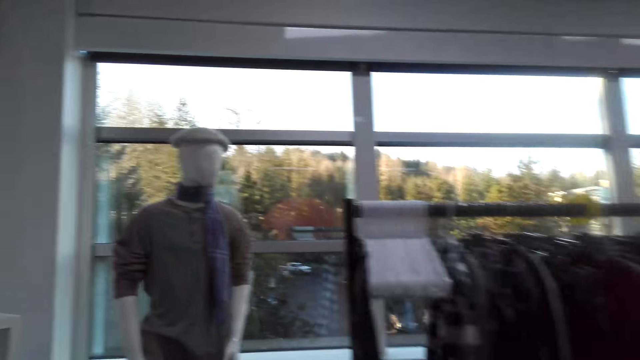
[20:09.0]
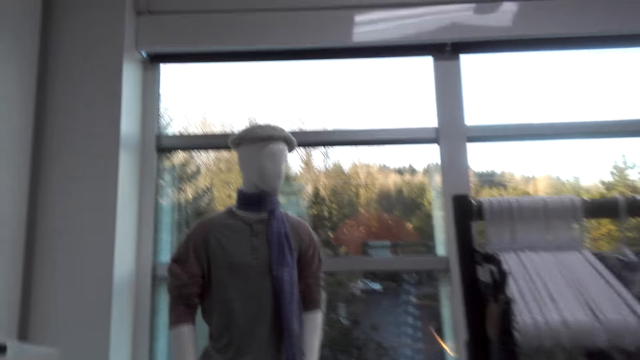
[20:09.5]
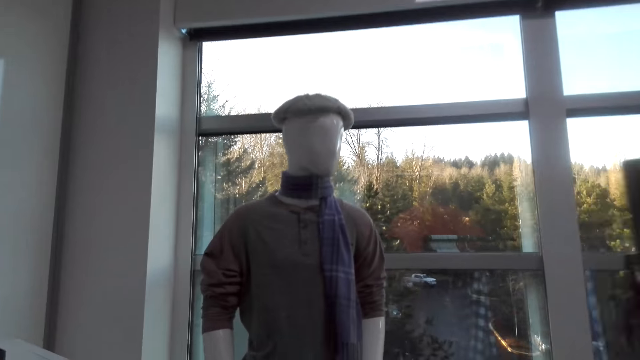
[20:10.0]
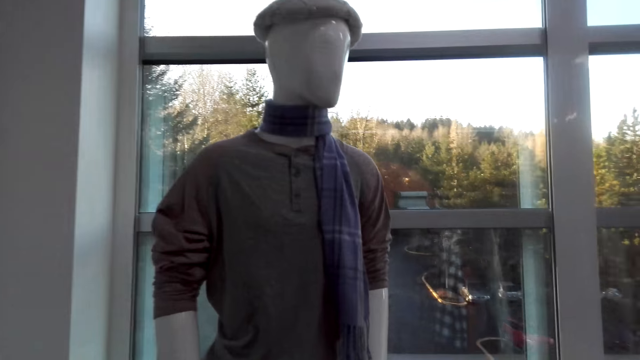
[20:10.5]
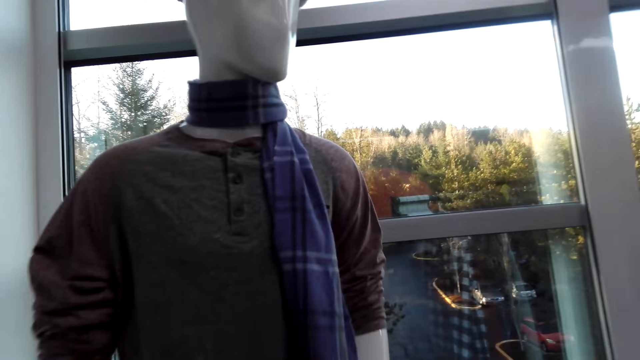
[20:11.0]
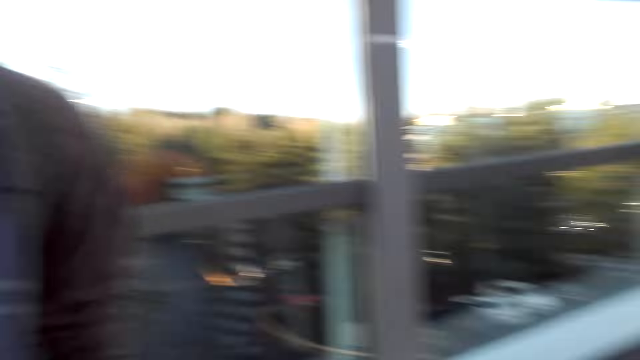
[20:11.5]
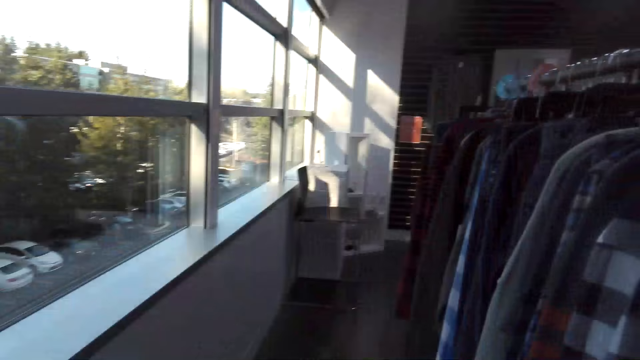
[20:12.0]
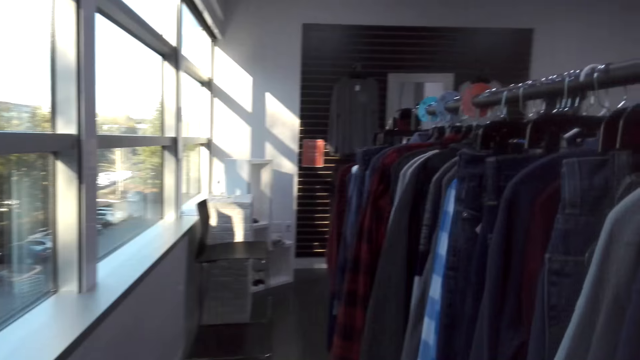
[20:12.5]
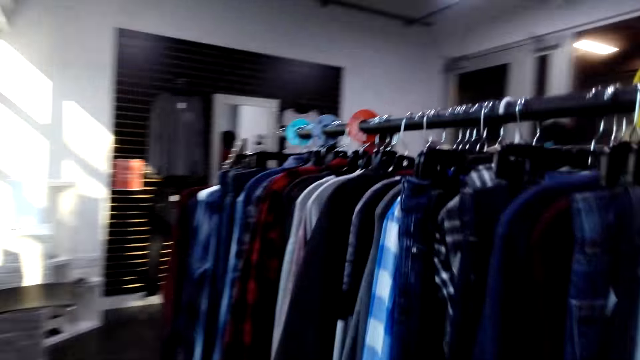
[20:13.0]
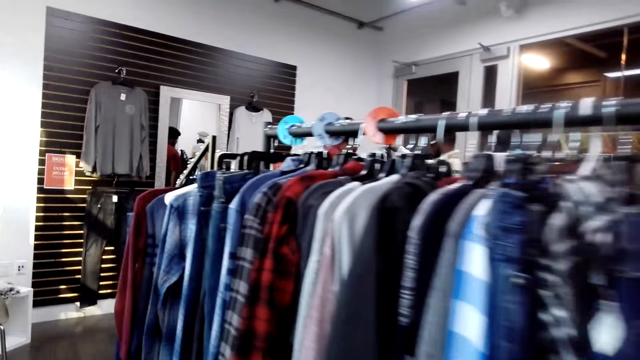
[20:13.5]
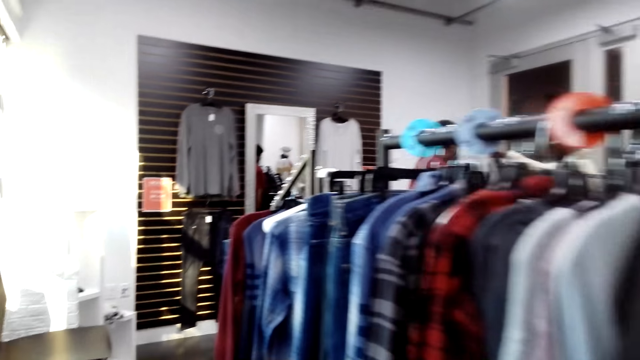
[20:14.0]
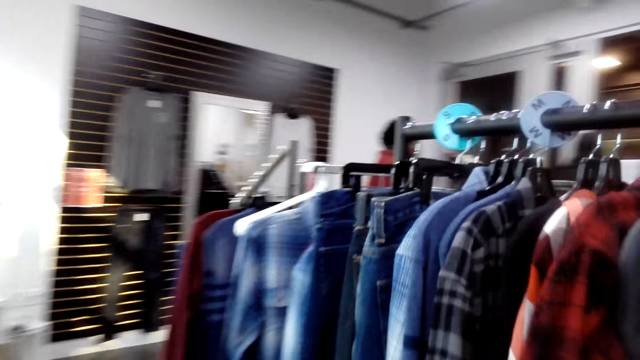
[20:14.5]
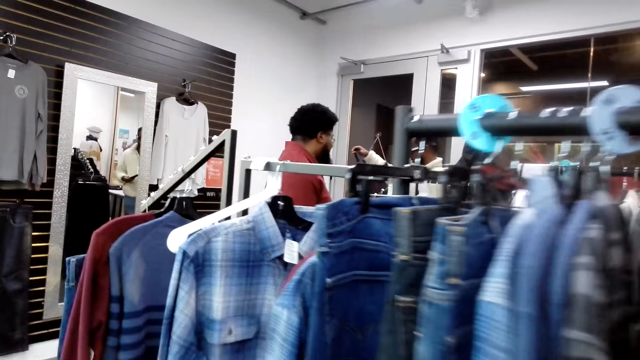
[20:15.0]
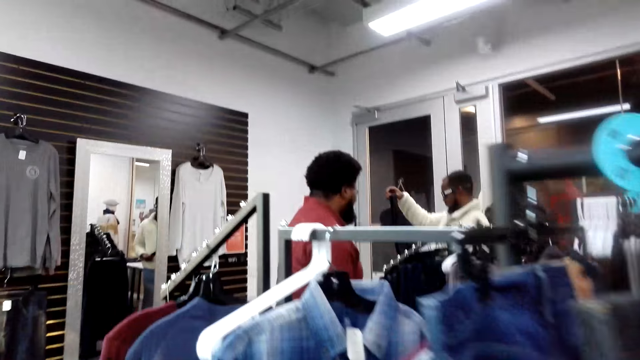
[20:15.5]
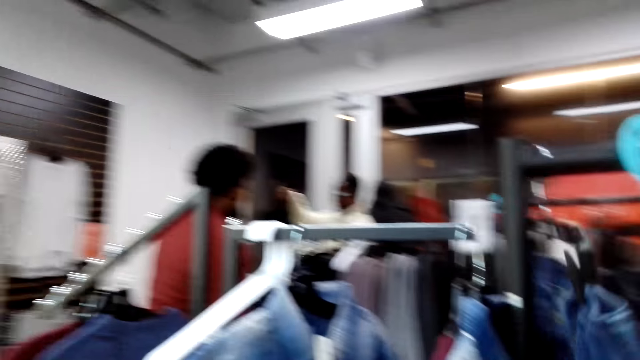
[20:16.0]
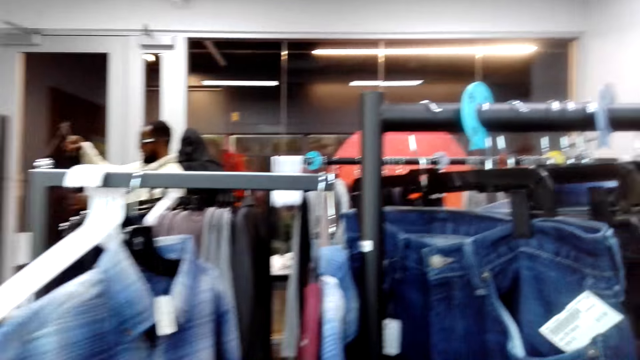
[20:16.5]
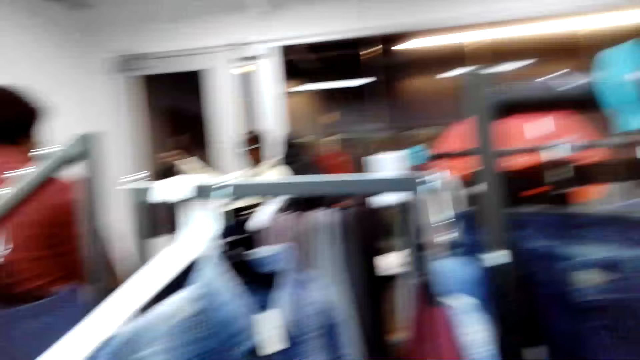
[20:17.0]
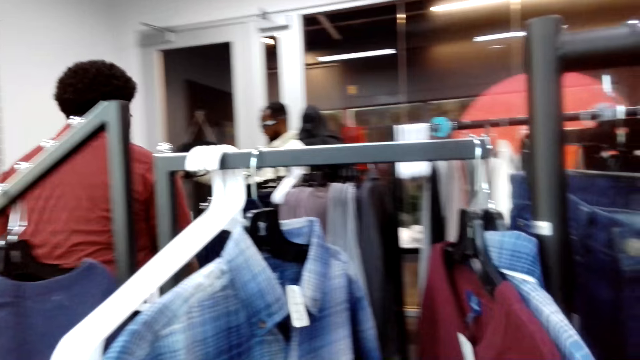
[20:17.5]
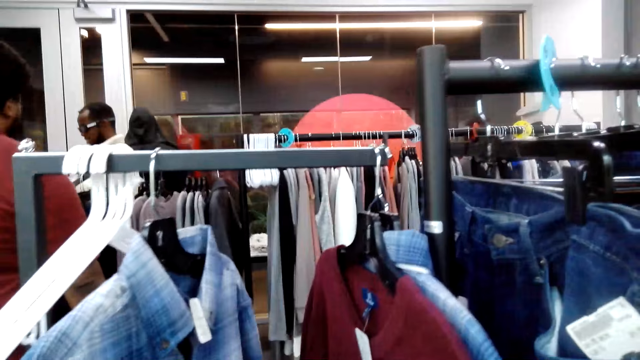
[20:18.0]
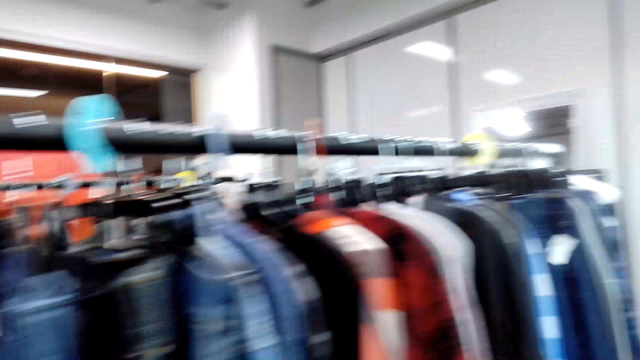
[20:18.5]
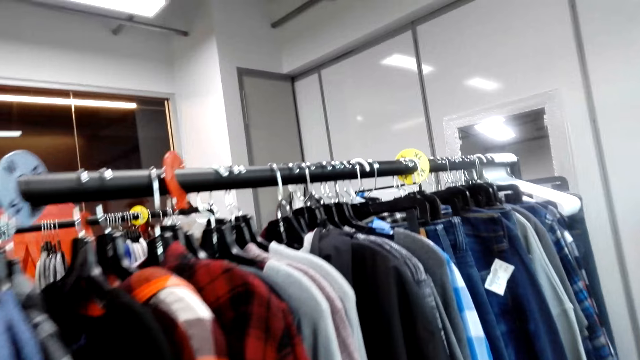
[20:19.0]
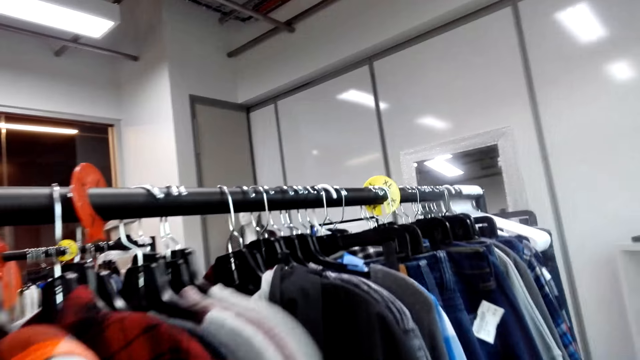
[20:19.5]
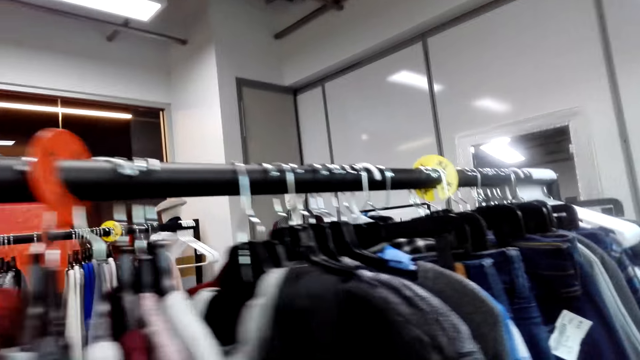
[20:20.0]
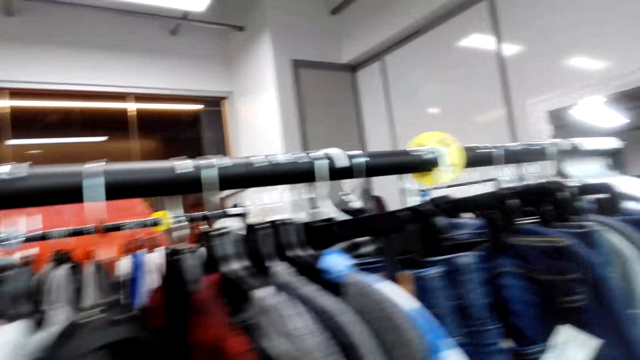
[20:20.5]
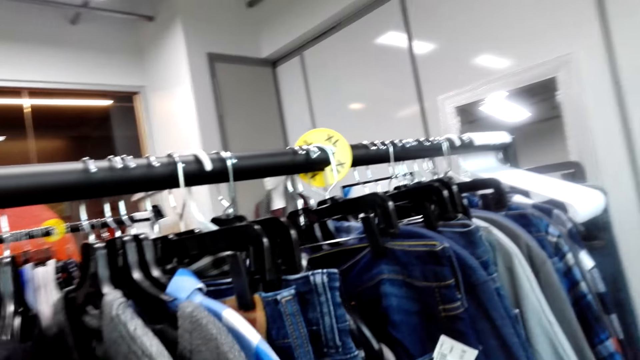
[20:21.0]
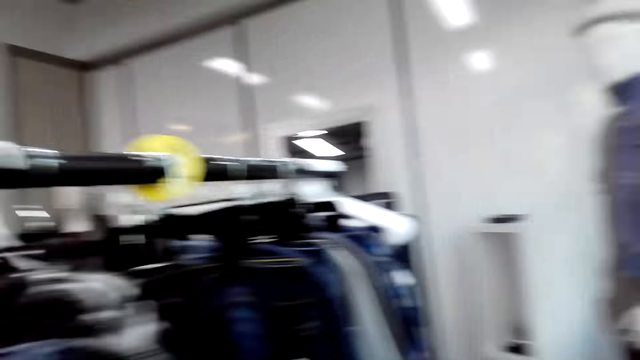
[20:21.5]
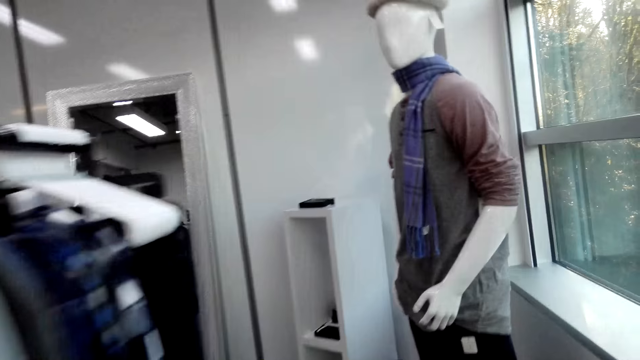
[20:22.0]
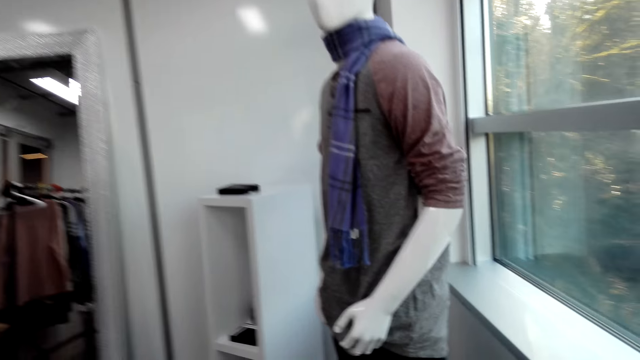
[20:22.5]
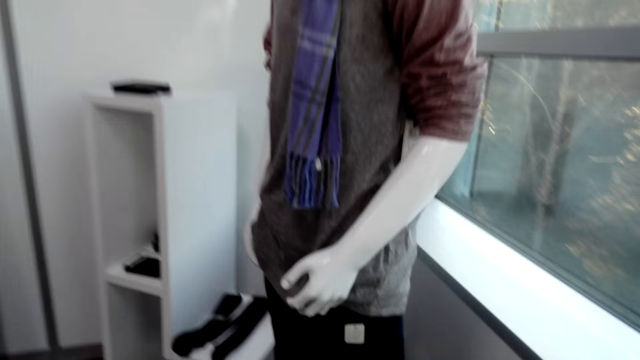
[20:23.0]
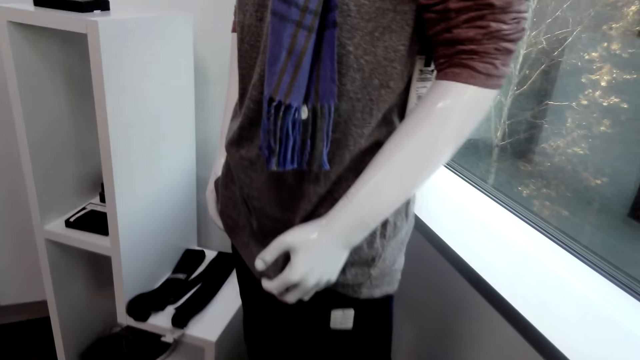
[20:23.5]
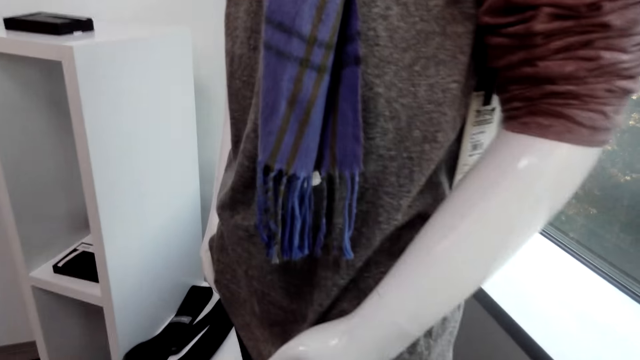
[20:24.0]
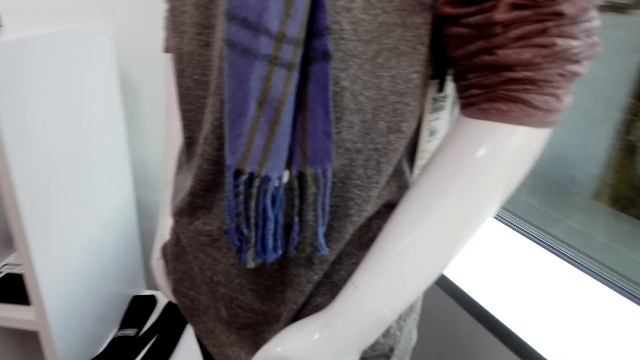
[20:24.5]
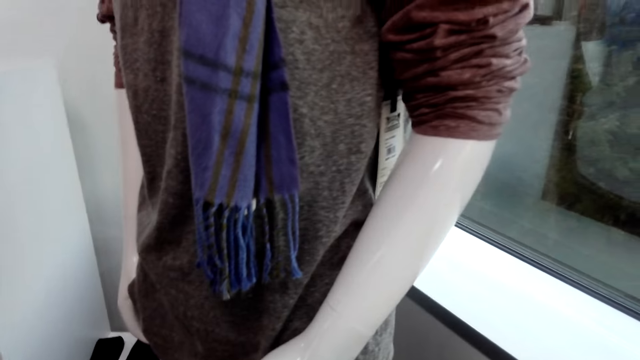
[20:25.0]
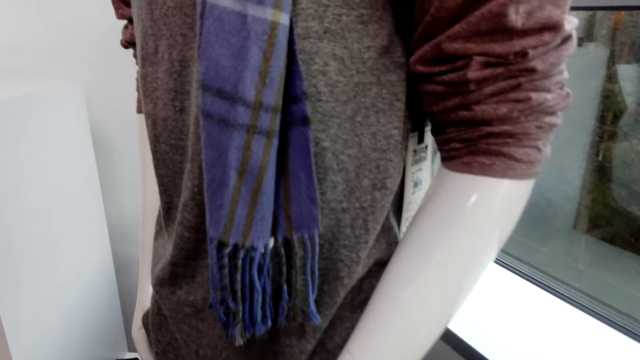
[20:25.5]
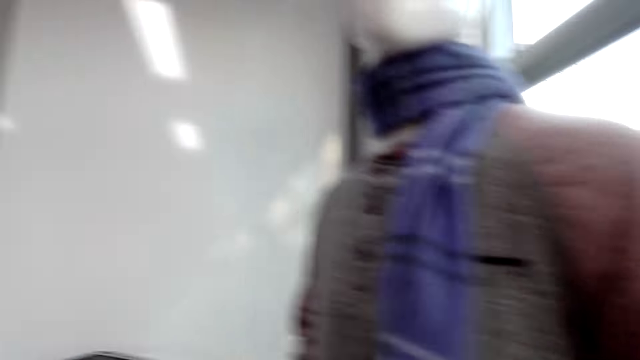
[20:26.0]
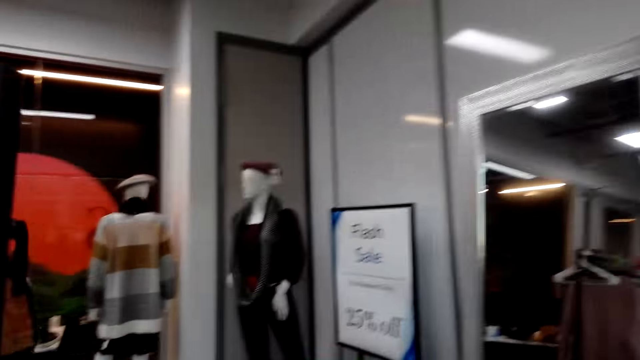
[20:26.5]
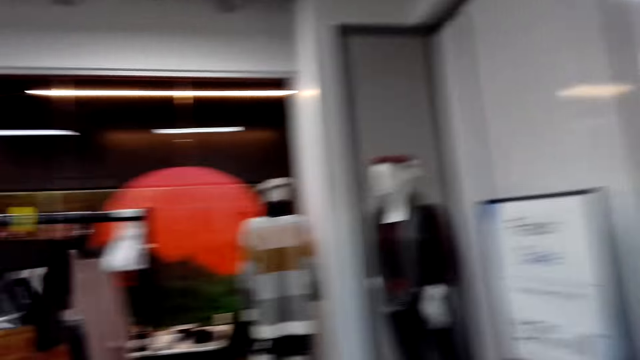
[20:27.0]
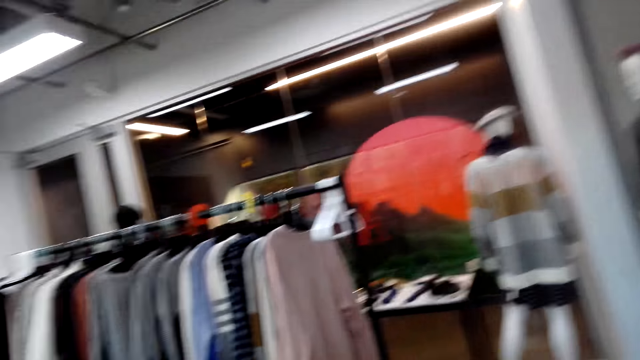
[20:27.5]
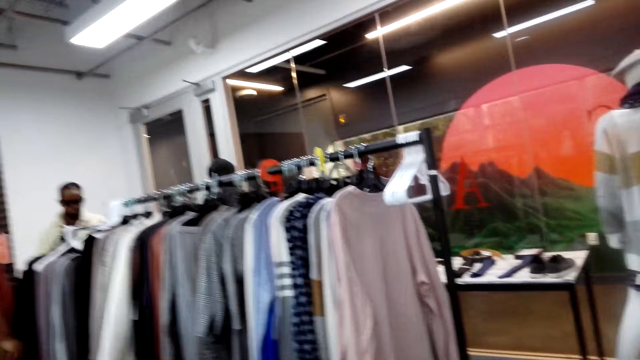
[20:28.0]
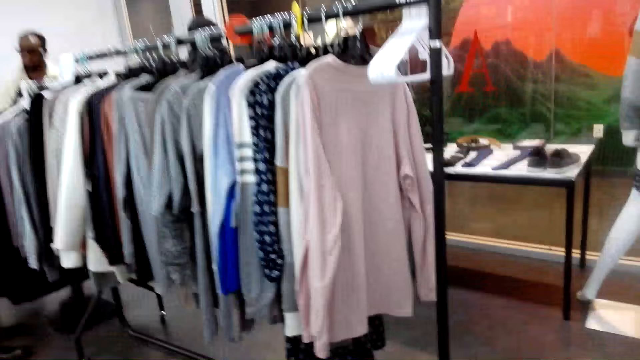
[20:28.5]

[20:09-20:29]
The camera wearer looks through clothes. They walk.
